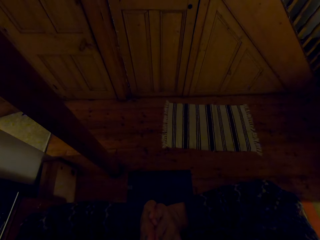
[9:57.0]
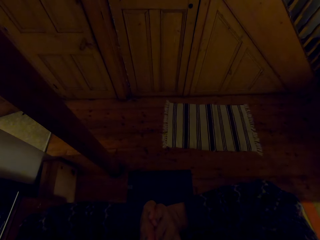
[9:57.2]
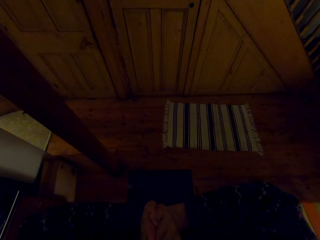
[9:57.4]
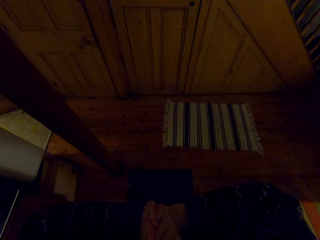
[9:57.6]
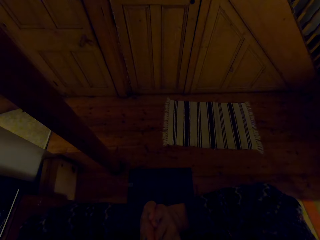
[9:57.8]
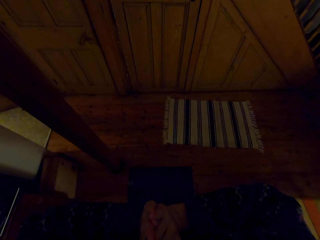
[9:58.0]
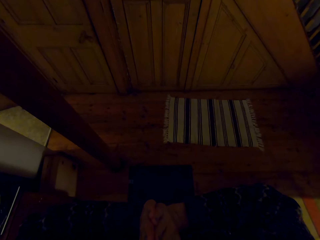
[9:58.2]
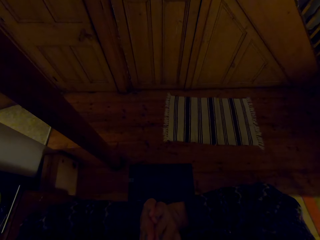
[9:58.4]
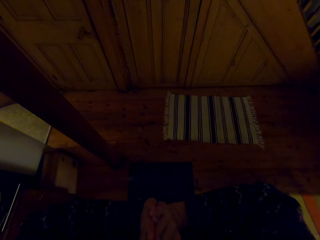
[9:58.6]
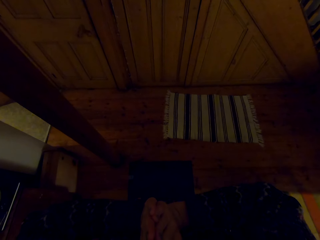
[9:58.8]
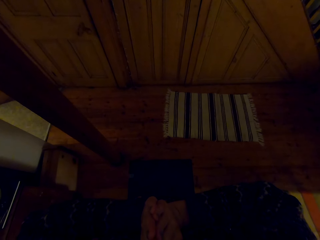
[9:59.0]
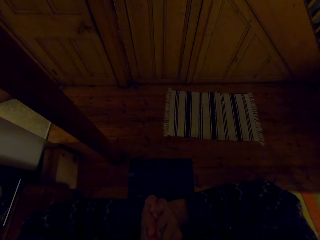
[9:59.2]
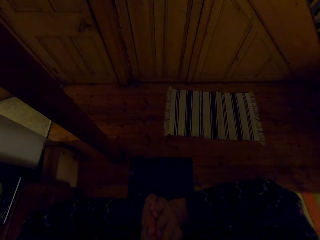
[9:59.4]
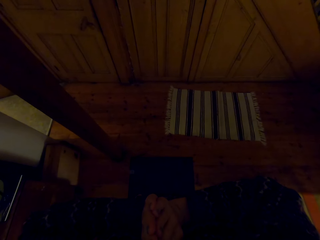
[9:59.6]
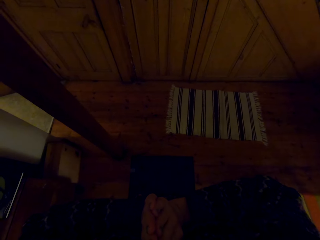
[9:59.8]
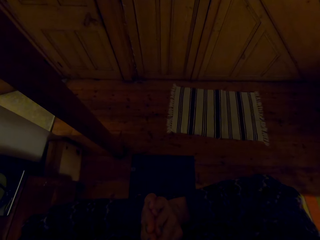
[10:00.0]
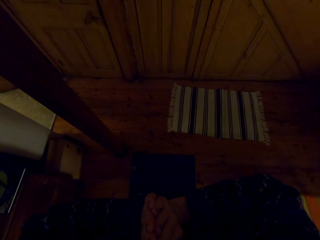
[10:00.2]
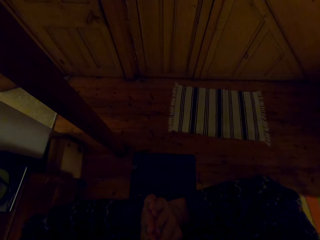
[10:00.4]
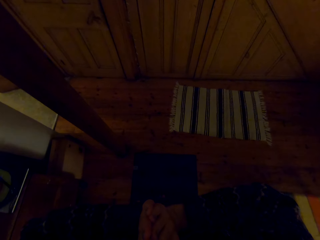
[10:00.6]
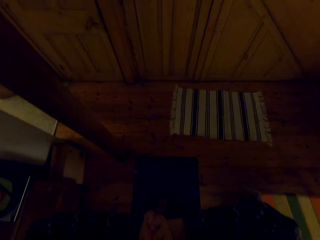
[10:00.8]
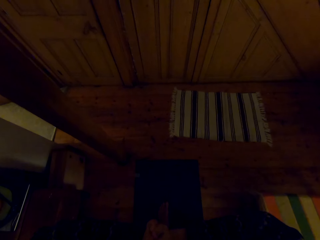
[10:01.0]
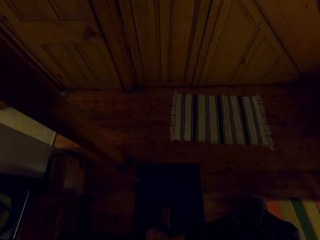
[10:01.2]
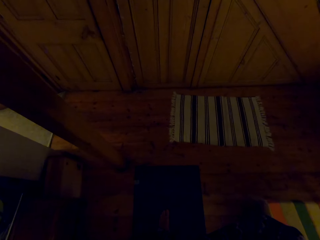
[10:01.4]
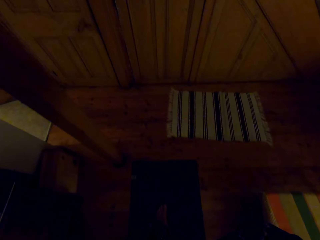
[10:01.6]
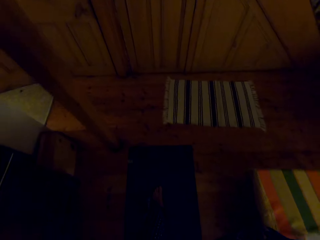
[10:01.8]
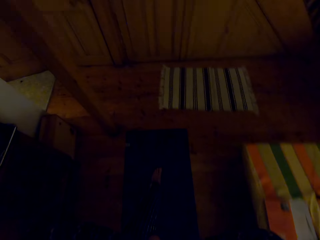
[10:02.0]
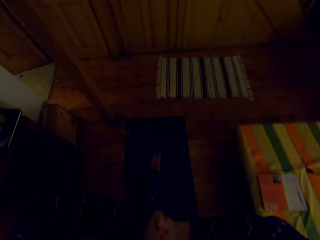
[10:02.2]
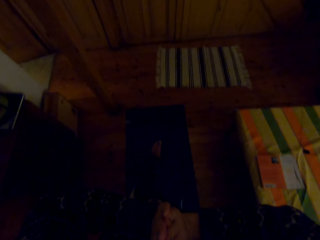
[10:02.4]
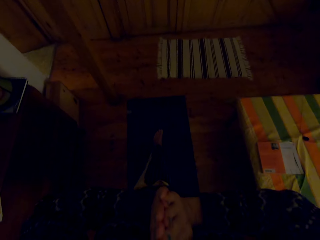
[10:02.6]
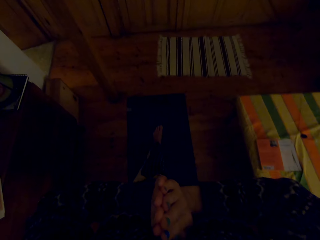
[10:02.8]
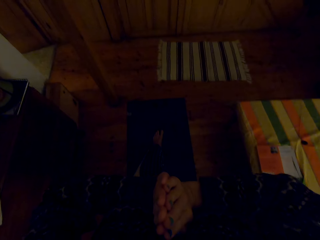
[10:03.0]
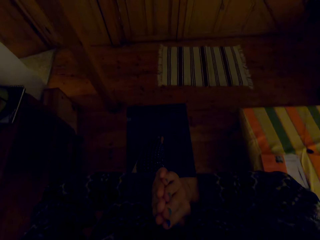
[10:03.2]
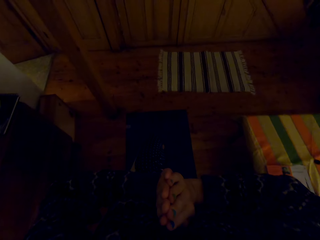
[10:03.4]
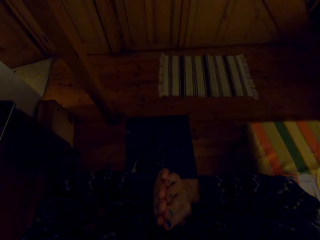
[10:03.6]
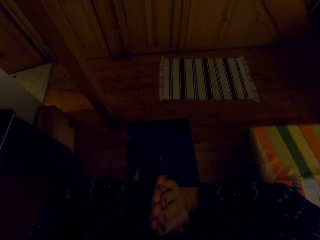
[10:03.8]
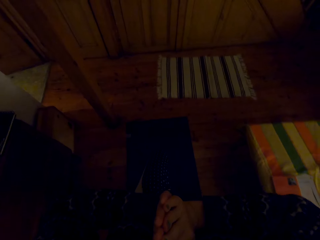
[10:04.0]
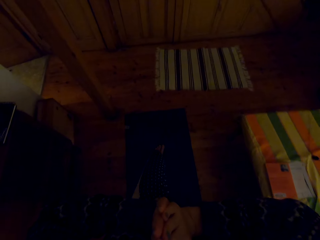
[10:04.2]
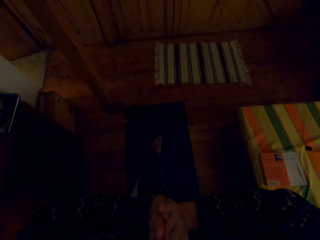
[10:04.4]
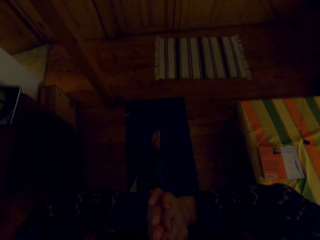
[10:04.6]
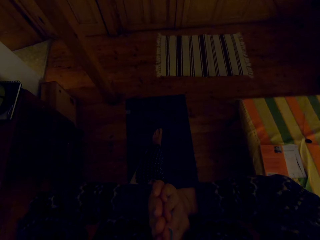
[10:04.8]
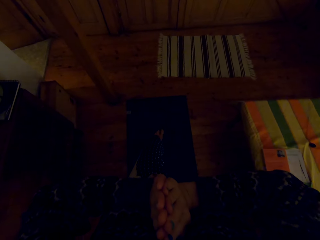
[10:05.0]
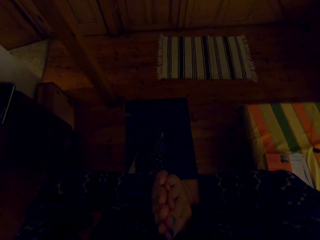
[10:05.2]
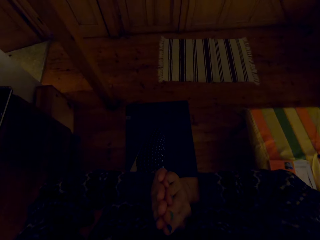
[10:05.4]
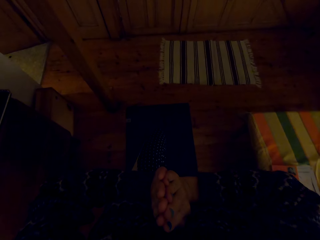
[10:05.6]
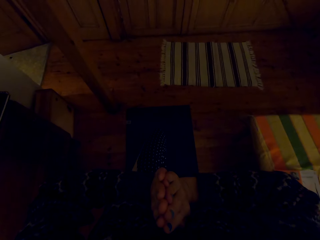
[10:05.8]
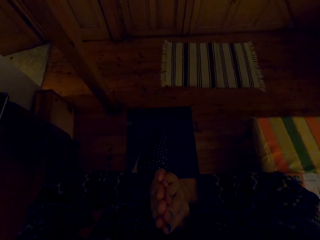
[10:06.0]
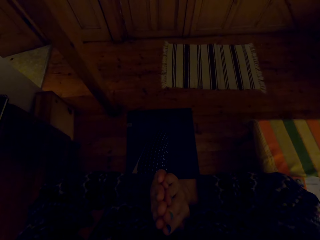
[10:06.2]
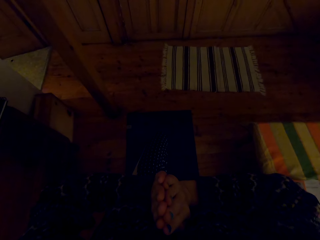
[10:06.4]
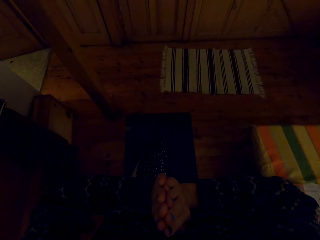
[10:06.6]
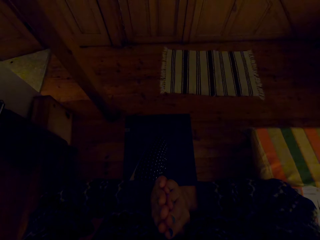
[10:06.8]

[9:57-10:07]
The camera wearer moves one leg backward. They exercise on a mat. They bend the knees.

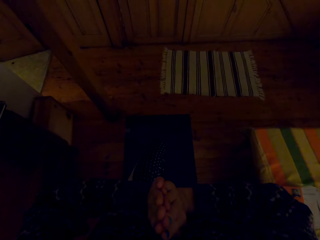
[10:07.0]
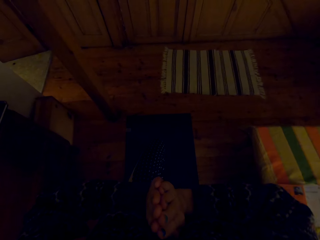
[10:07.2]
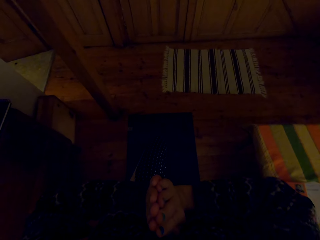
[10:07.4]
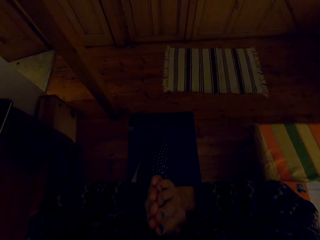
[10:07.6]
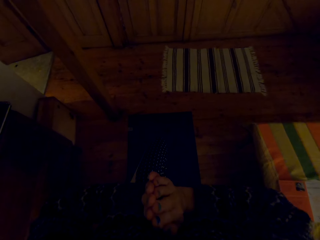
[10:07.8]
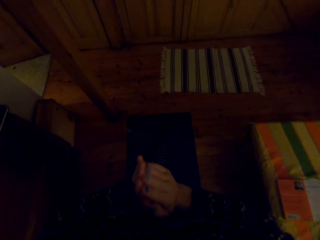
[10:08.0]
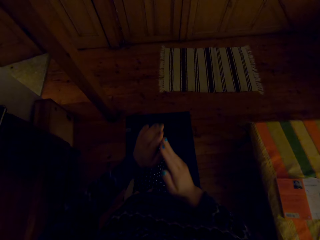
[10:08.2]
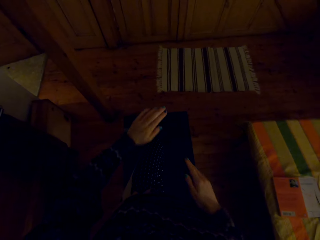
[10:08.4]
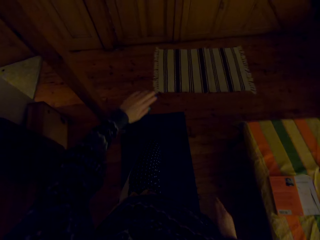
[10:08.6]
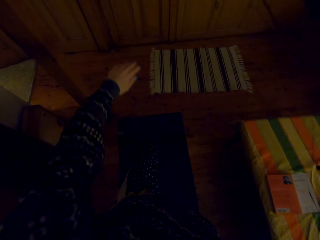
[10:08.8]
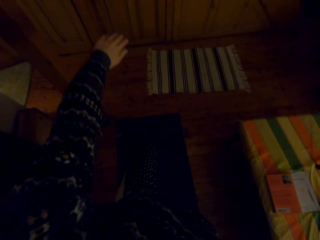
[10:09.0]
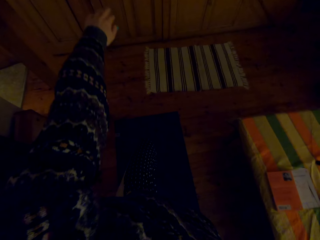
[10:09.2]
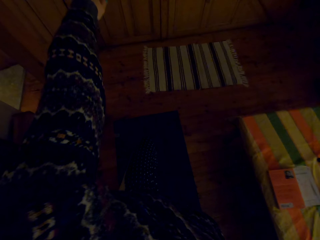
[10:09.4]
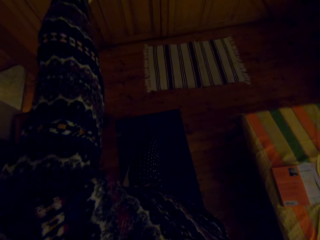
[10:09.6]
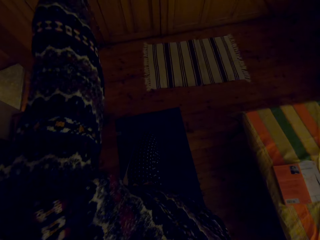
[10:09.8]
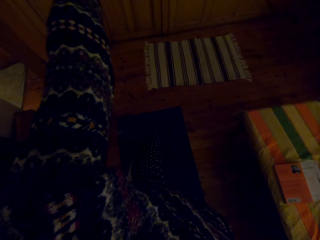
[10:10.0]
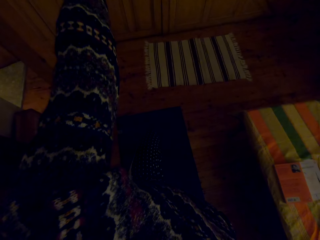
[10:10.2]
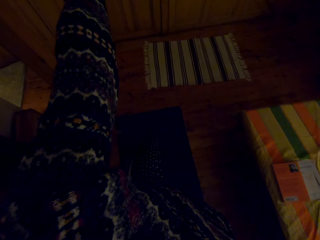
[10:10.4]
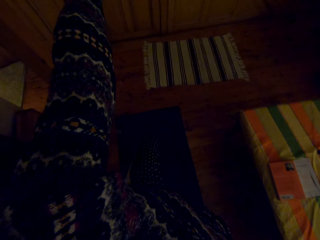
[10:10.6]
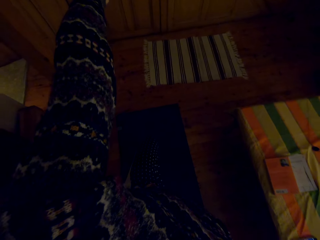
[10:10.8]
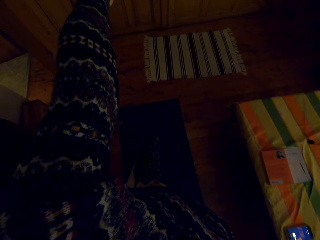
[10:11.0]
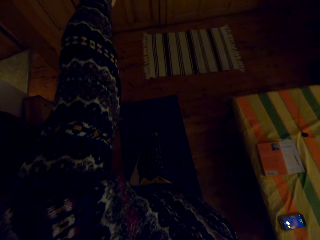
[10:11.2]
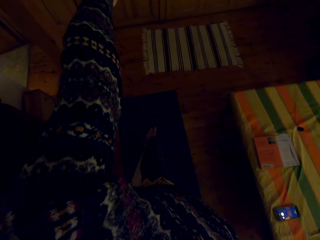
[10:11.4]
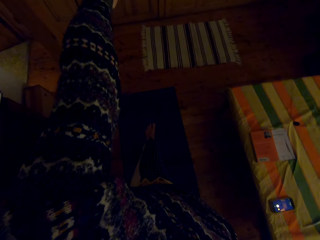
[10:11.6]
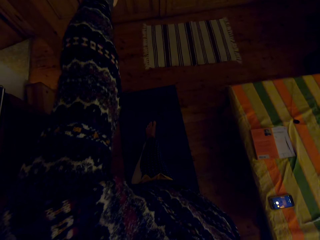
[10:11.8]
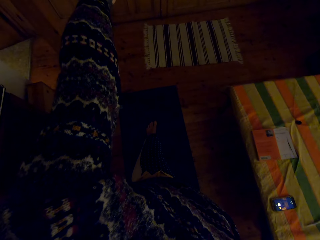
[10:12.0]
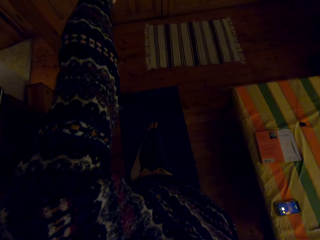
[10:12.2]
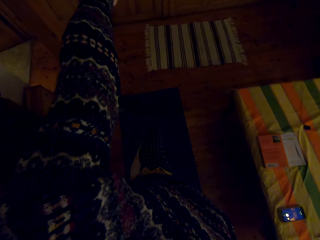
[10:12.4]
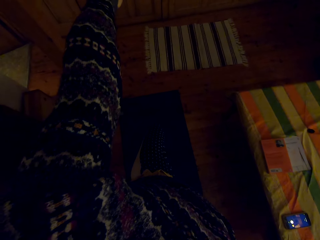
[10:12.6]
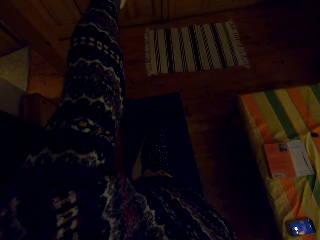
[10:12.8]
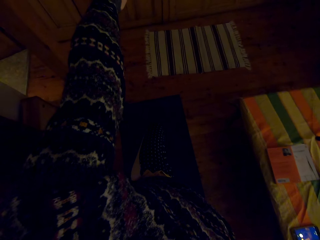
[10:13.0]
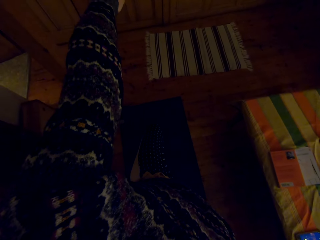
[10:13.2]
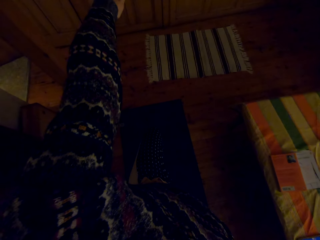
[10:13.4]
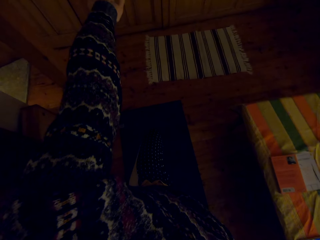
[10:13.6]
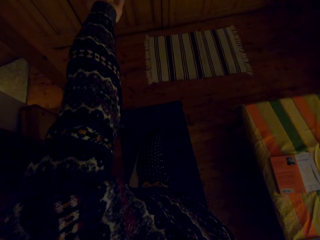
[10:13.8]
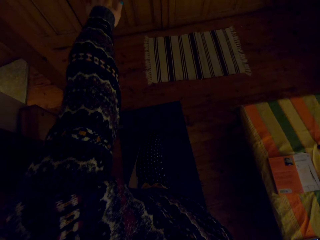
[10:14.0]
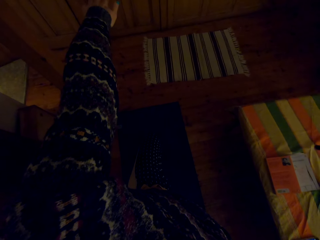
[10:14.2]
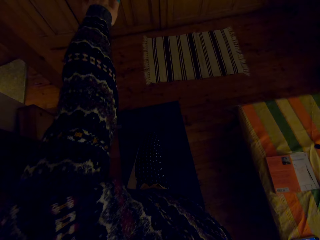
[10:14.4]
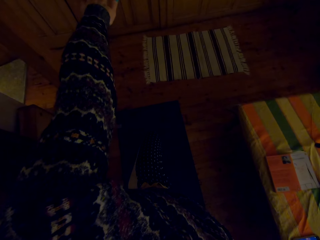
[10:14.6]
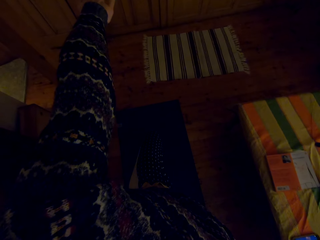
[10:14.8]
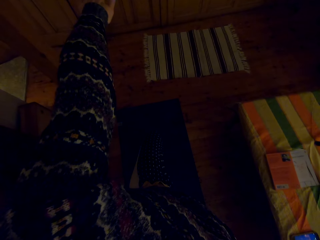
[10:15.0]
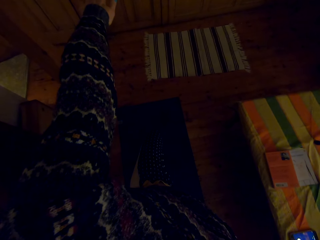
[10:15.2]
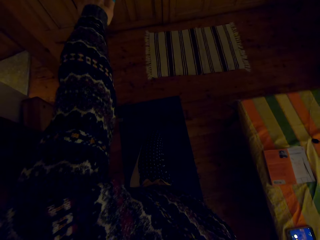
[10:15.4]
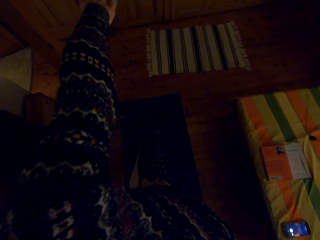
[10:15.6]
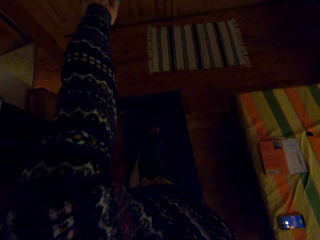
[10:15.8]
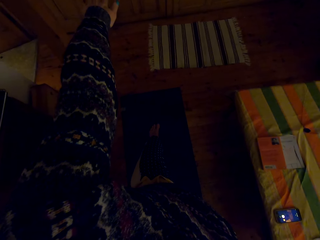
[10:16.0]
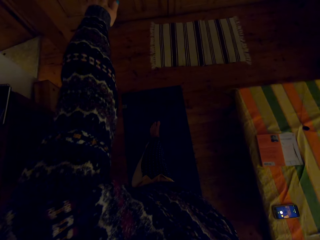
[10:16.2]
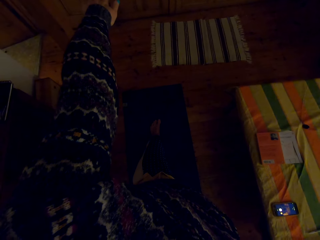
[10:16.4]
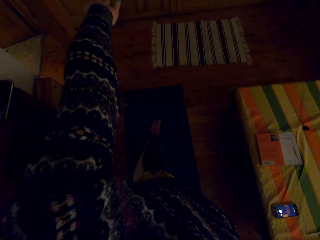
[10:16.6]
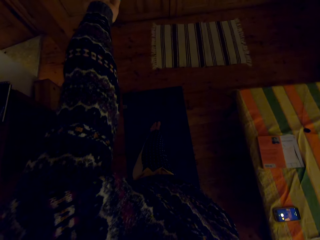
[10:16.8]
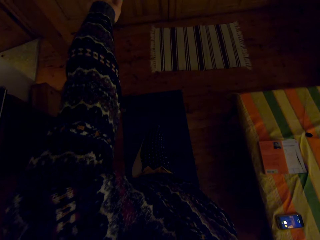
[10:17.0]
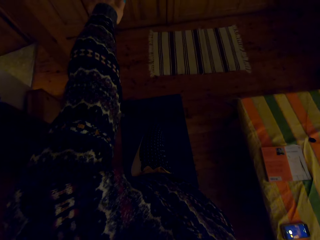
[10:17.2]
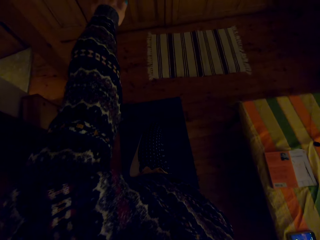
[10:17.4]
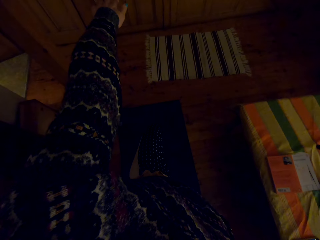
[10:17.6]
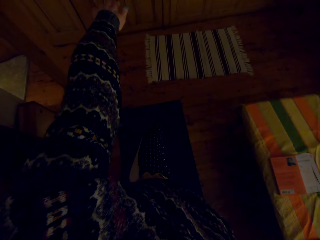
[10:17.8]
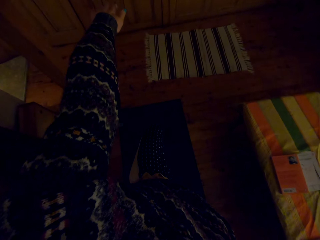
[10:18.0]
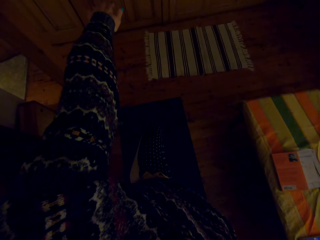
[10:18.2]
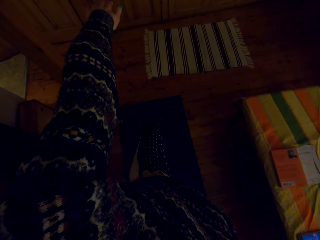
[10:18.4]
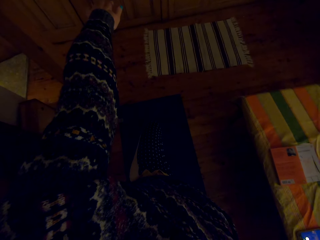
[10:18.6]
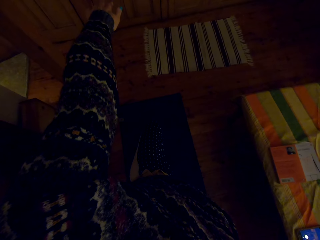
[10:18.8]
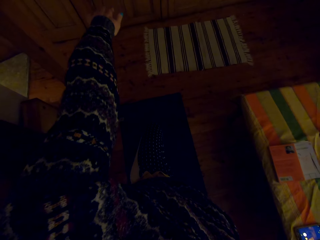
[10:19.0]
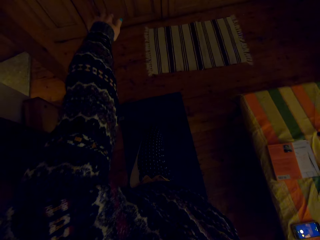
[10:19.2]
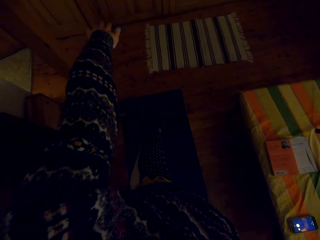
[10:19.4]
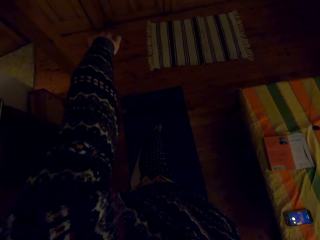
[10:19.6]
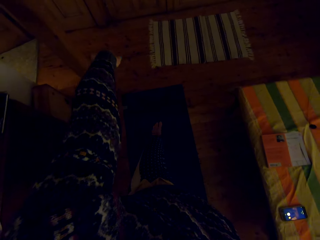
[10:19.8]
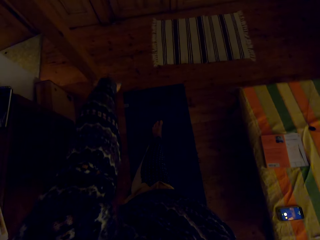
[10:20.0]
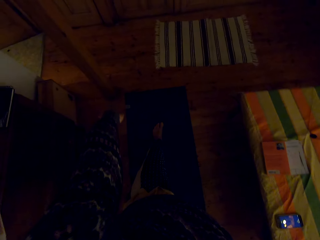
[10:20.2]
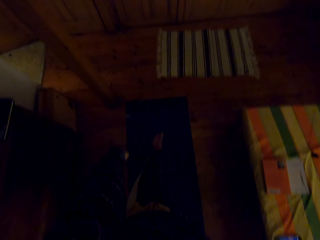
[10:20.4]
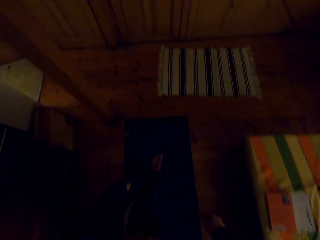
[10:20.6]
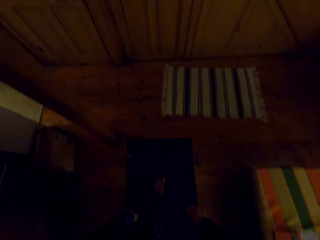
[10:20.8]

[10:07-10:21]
The camera wearer stretches the hands. They straighten the legs. They bend the knees. They straighten the legs. They bend the knees. They straighten the legs.
